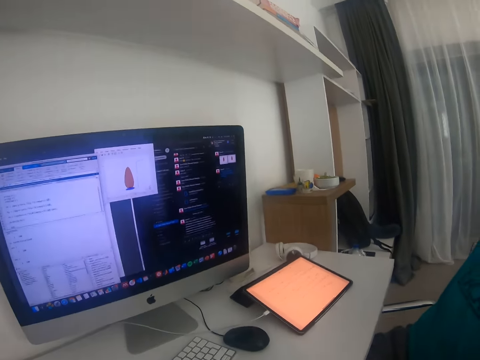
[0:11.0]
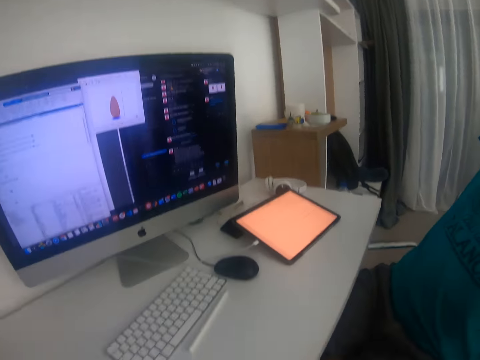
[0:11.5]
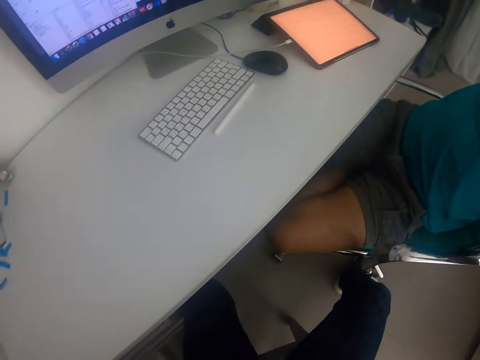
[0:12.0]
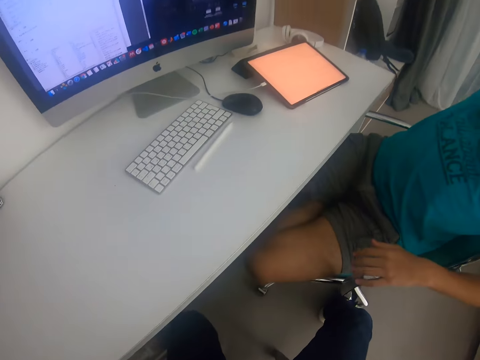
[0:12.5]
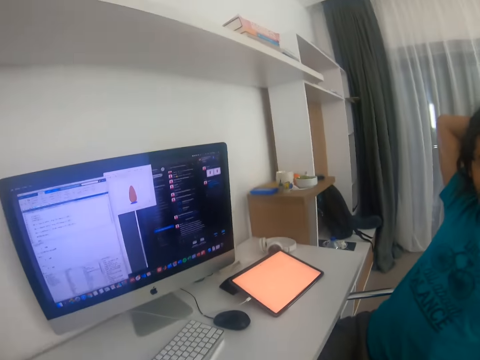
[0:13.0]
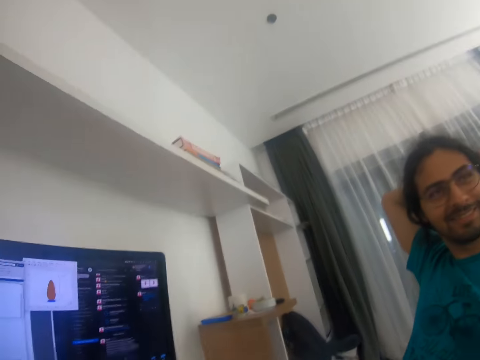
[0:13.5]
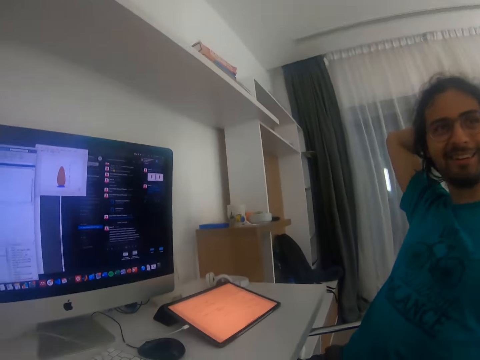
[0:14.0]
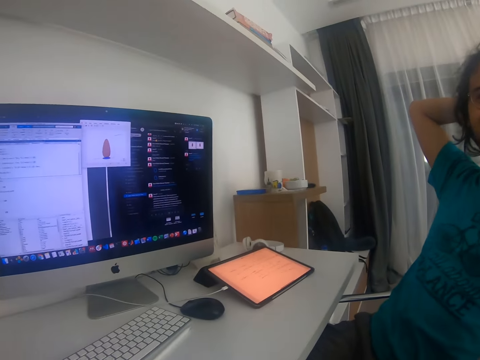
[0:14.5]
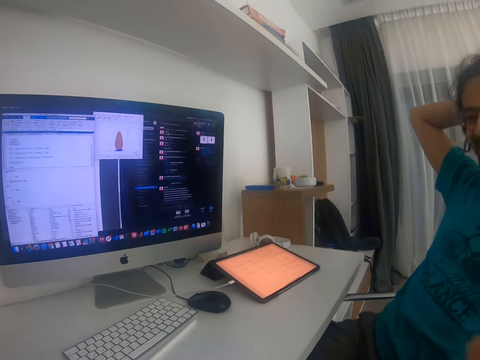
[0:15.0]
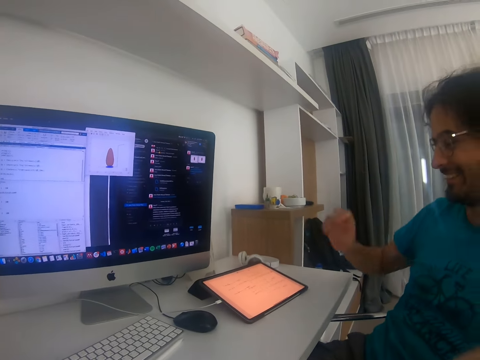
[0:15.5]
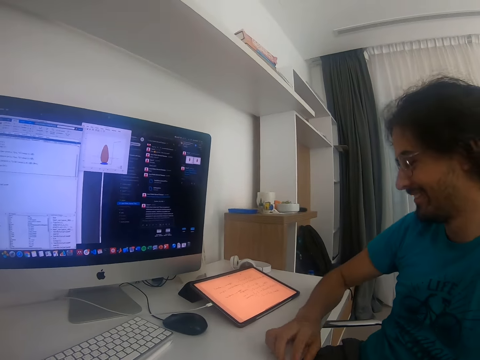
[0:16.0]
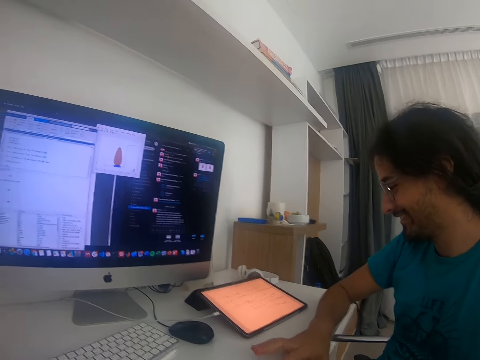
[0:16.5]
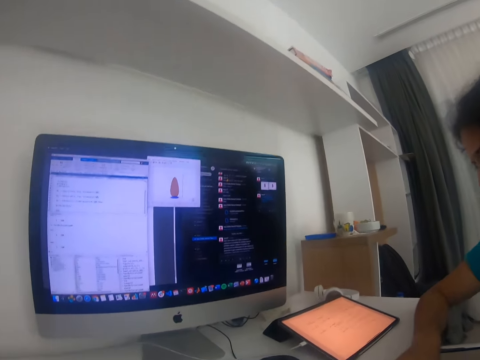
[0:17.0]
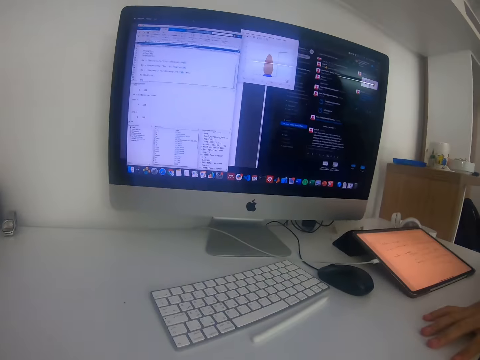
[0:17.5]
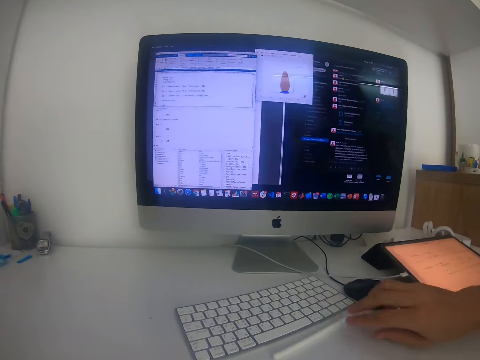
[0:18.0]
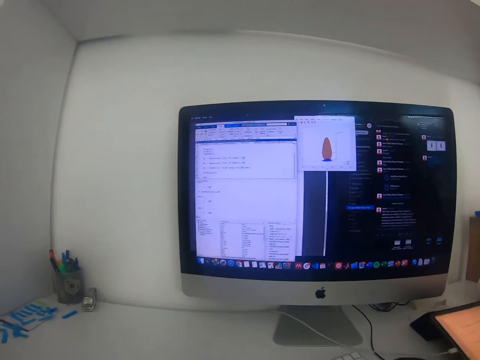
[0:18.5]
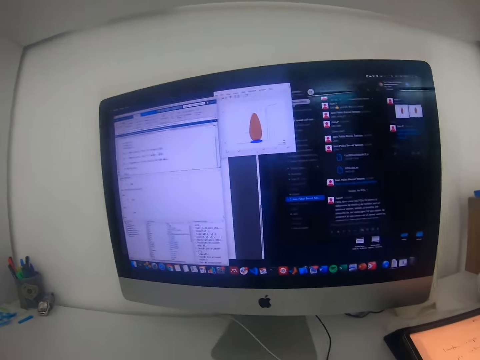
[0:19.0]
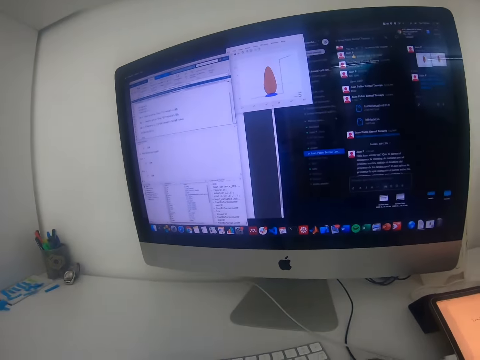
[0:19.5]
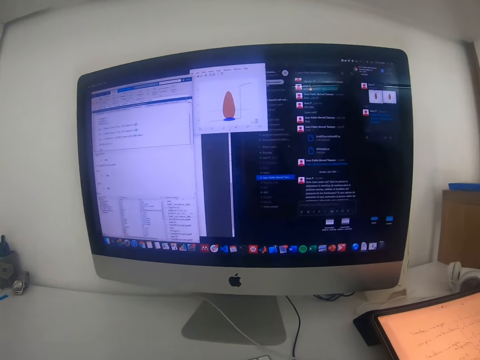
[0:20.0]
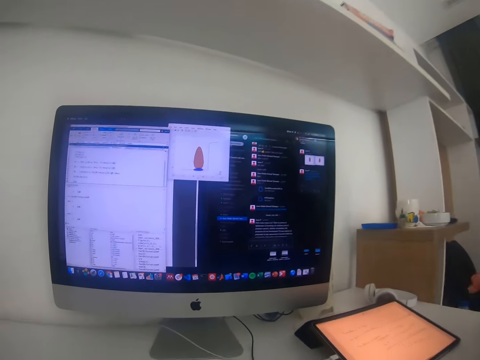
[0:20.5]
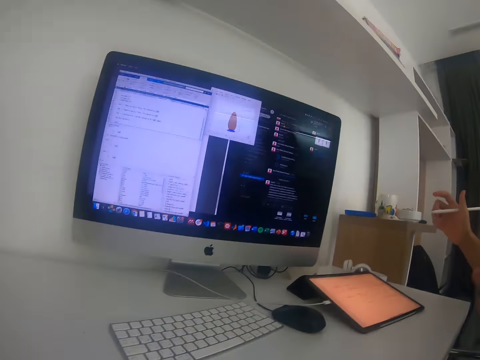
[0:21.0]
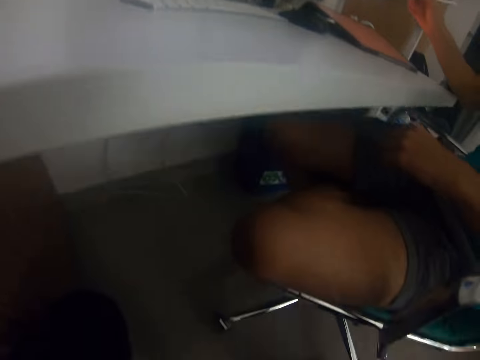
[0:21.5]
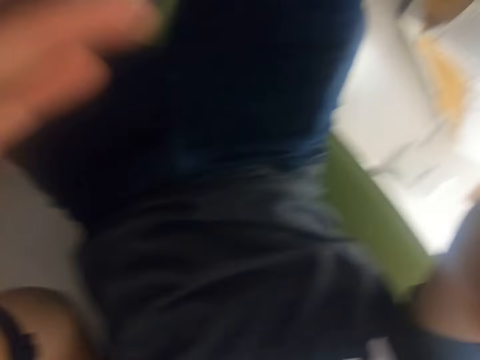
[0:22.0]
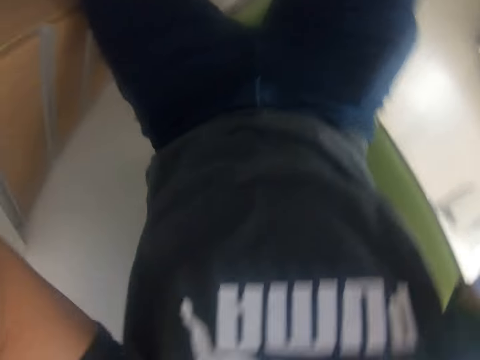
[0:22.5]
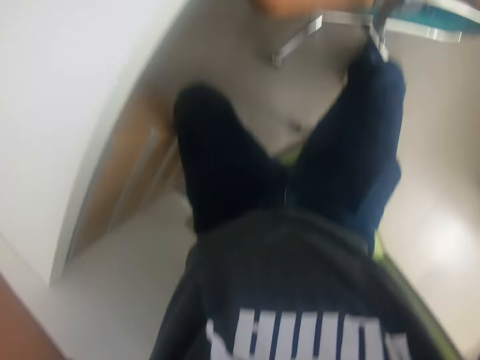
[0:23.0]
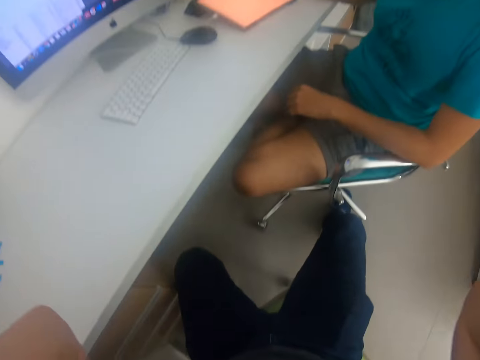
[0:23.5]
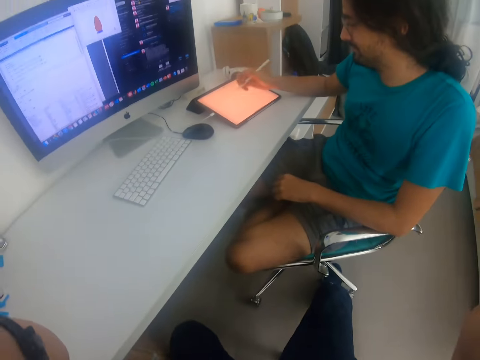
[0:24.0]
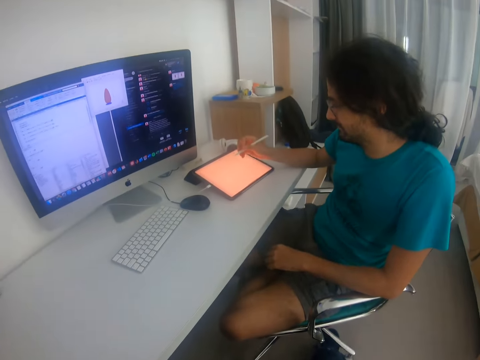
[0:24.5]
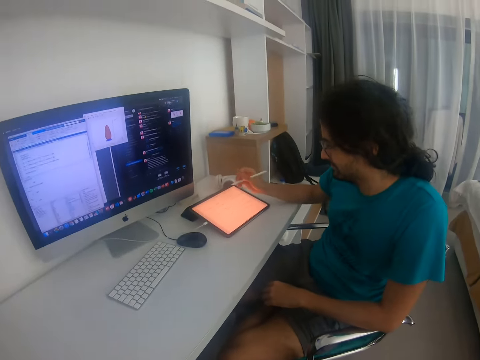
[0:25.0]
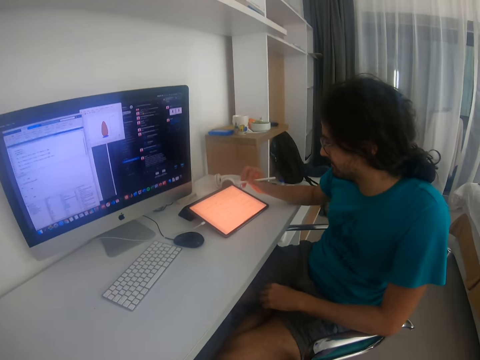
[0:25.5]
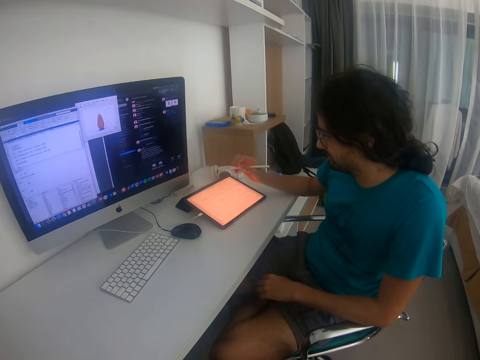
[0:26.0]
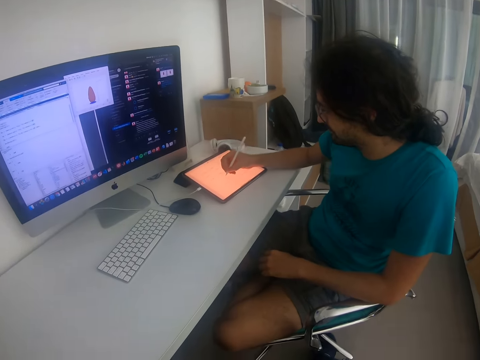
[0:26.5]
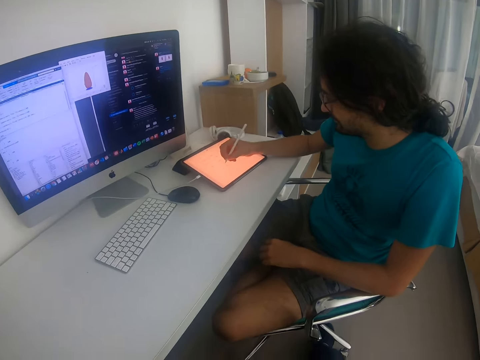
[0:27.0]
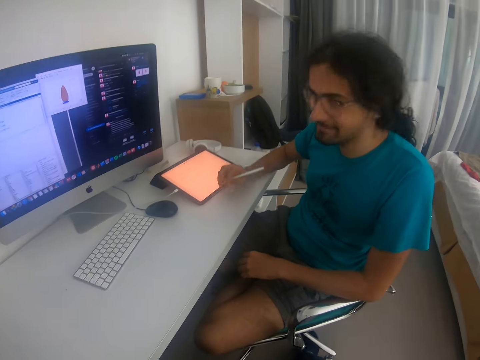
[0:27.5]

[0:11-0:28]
The camera wearer sits on the chair. A man dials a keyboard. The camera wearer stares at a computer. The man dials a tab with a pen. The man operates on the phone.

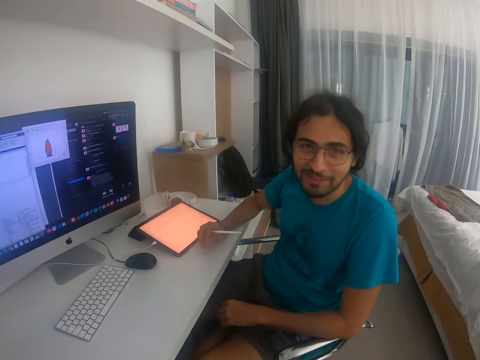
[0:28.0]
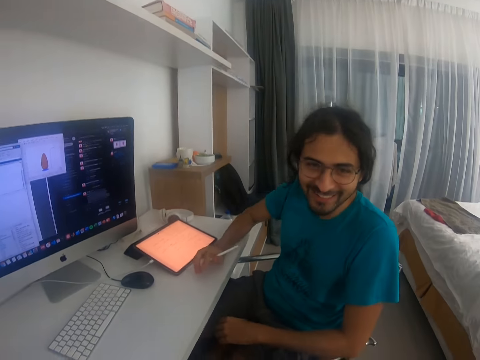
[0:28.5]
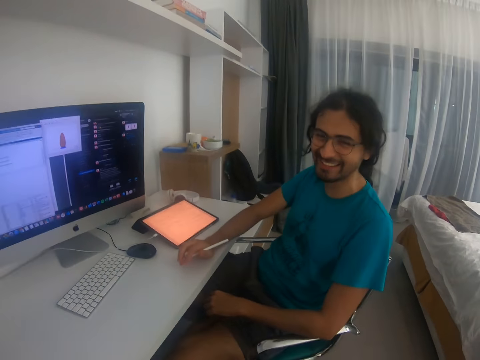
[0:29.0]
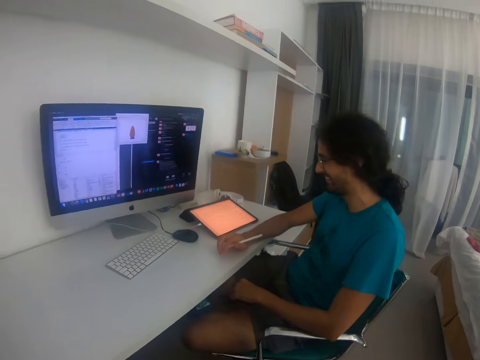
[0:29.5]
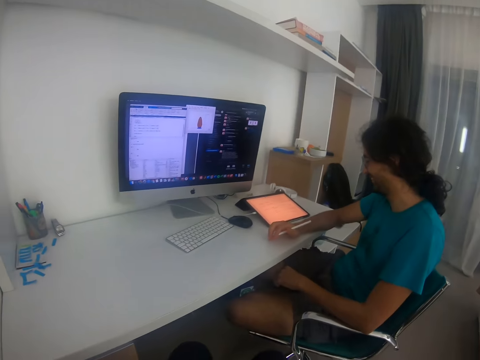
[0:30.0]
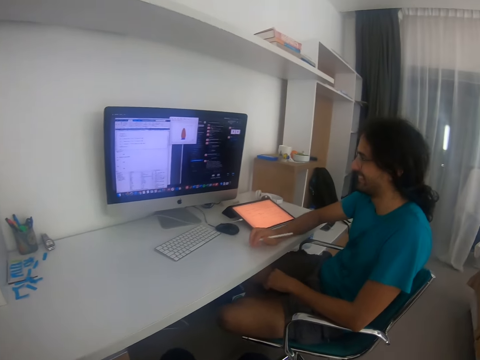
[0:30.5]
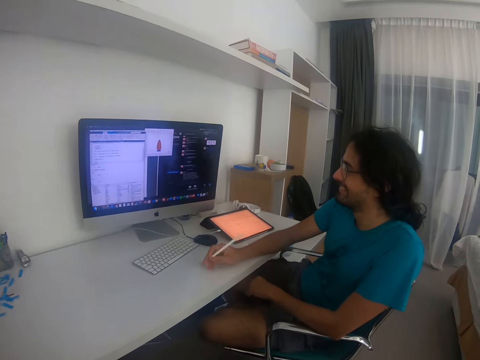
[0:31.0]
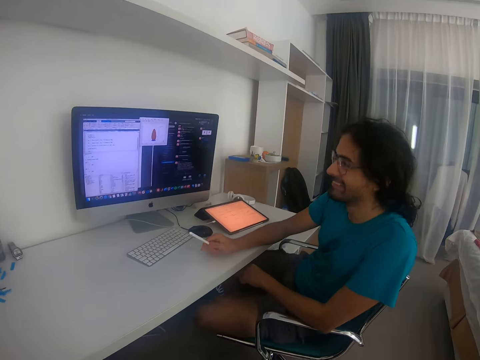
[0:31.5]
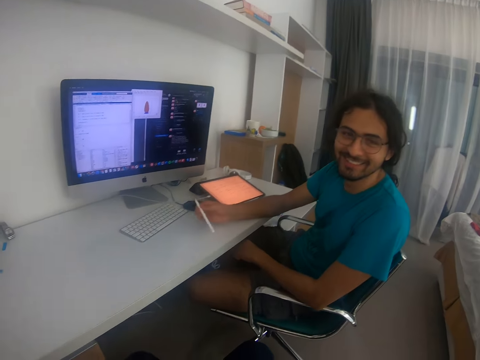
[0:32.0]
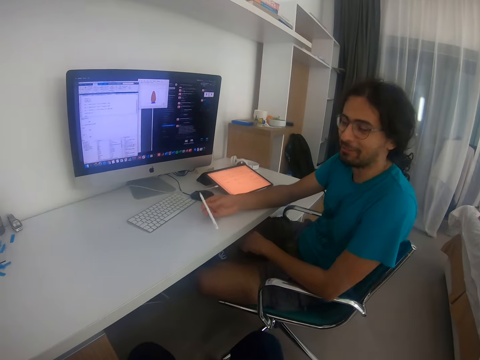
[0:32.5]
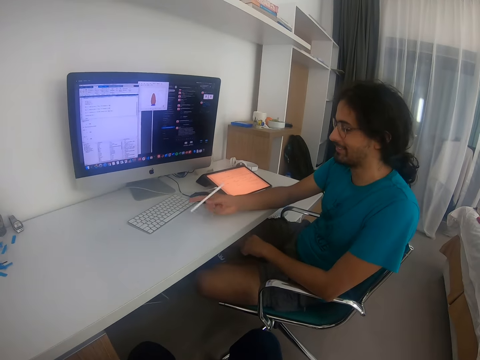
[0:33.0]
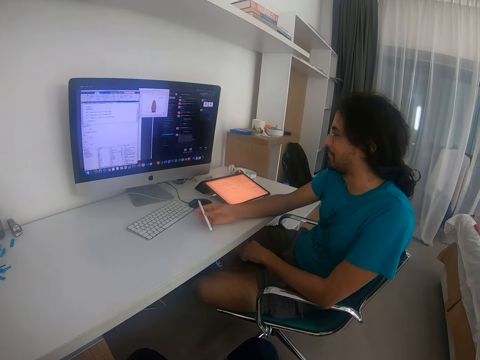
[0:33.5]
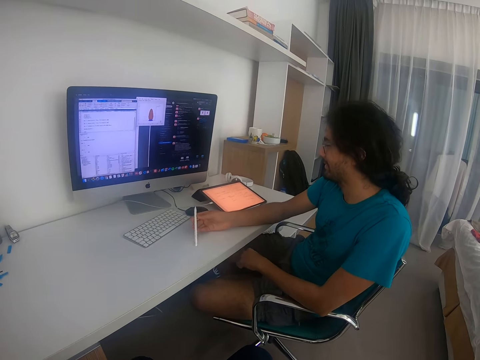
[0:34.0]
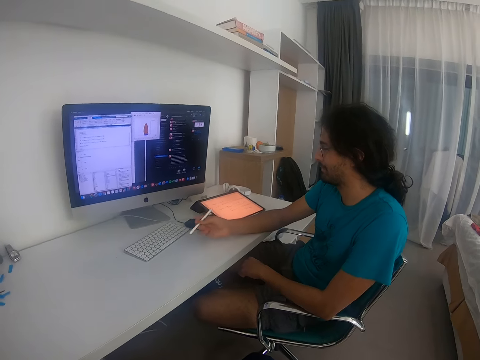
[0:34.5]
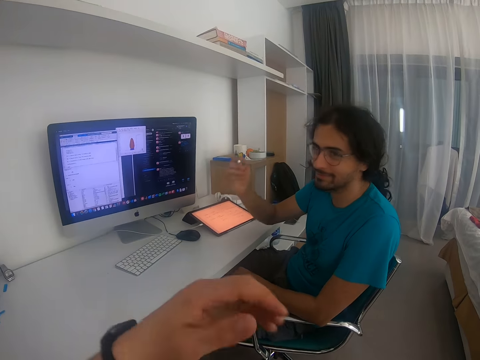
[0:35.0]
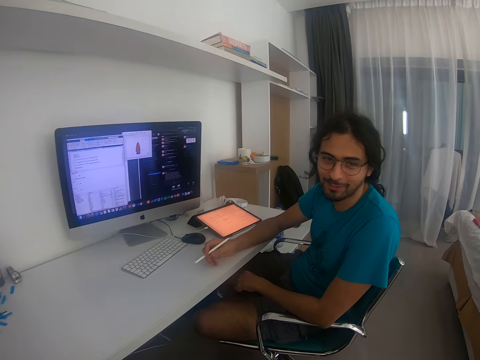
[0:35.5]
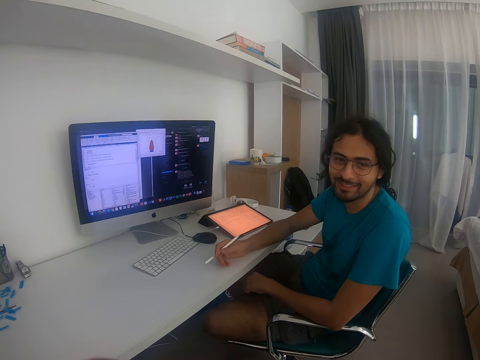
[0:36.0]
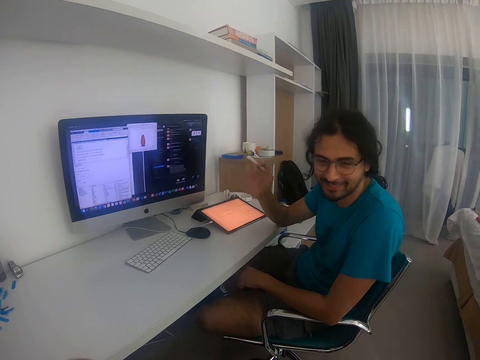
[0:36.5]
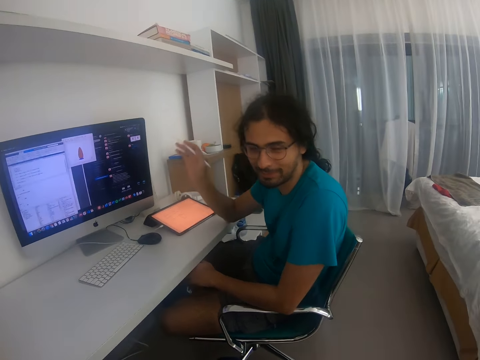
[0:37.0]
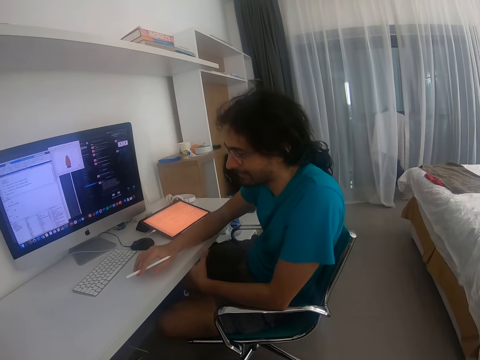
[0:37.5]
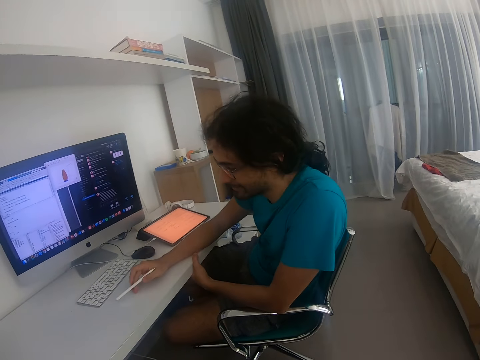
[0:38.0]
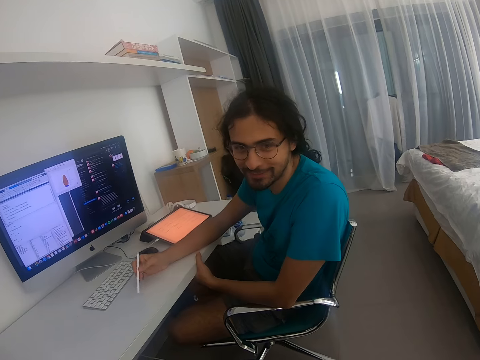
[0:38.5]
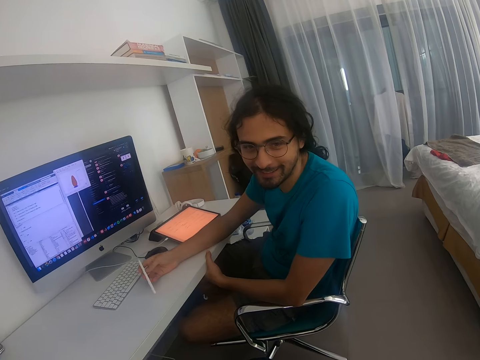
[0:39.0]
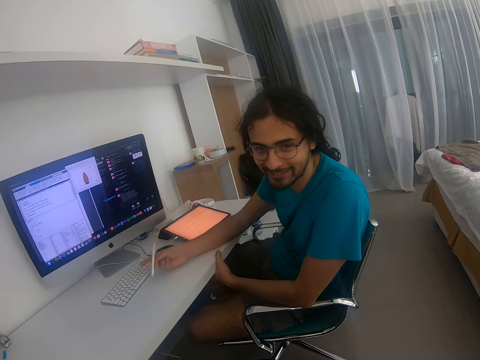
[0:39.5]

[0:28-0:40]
The camera wearer looks at the man. They converse. The man converses, rolls pens, holds the touch pen and converses.
